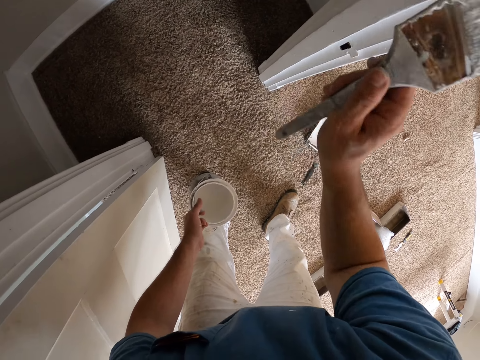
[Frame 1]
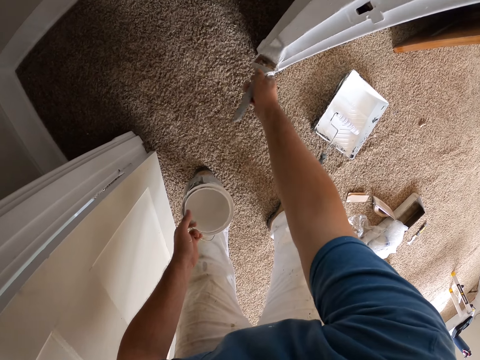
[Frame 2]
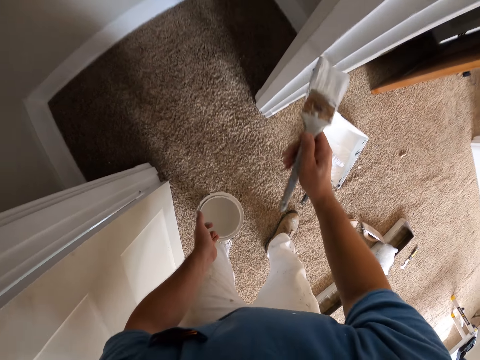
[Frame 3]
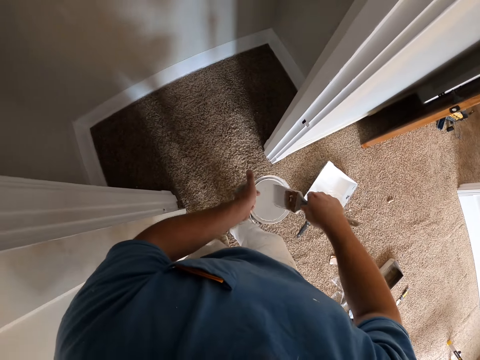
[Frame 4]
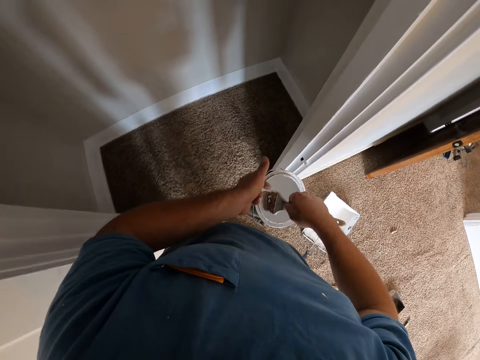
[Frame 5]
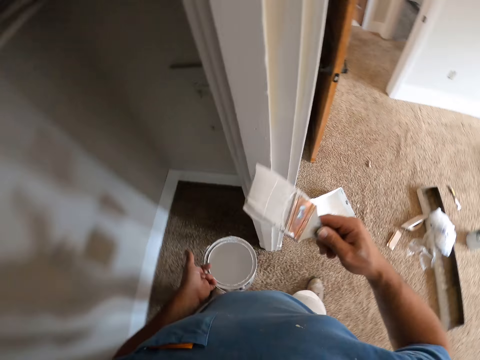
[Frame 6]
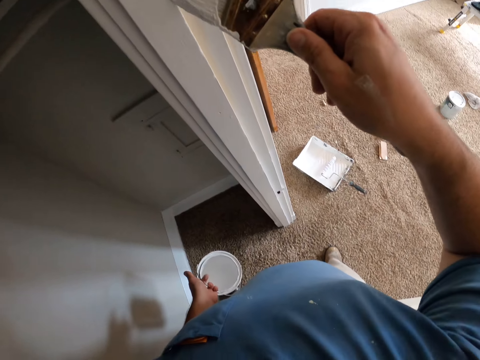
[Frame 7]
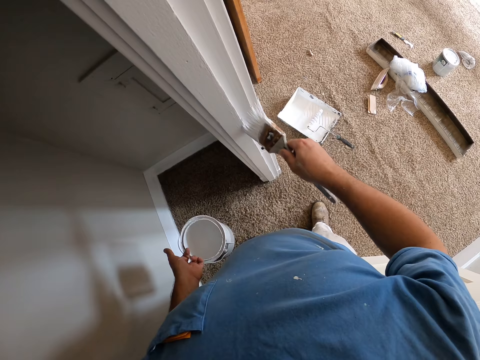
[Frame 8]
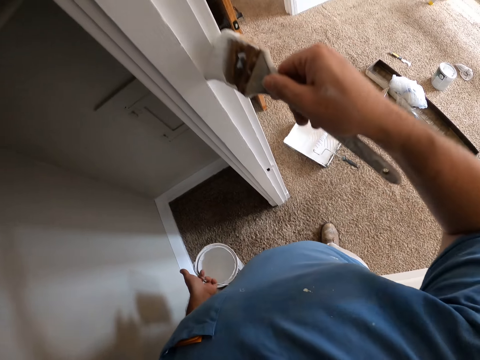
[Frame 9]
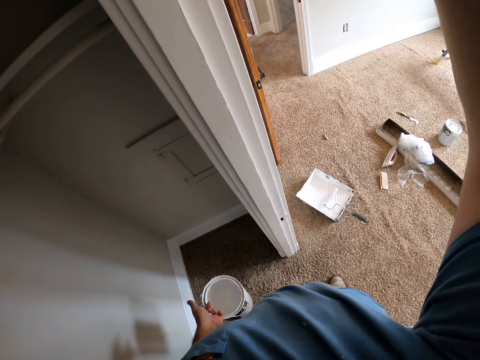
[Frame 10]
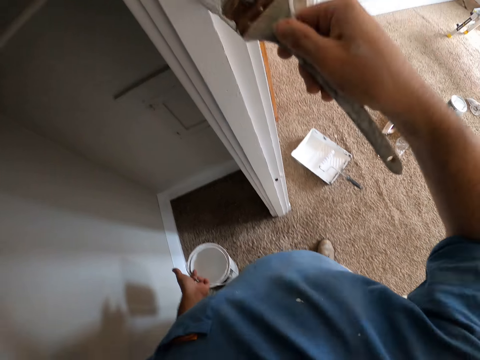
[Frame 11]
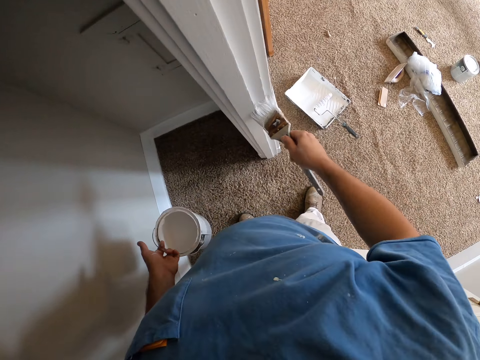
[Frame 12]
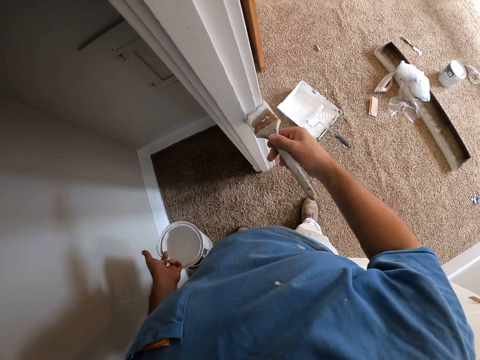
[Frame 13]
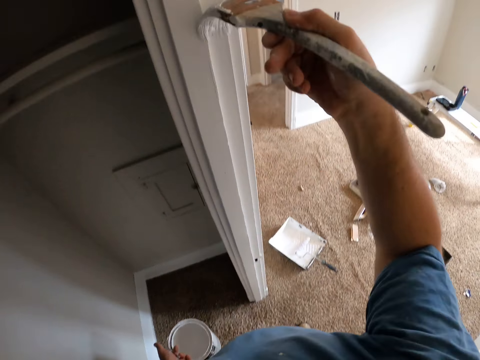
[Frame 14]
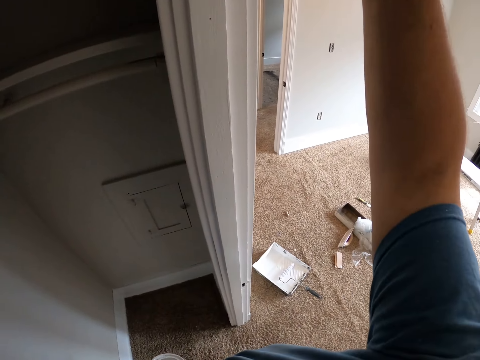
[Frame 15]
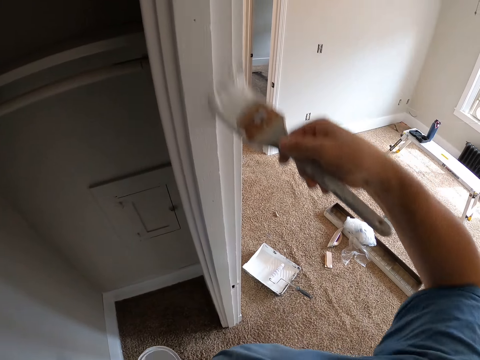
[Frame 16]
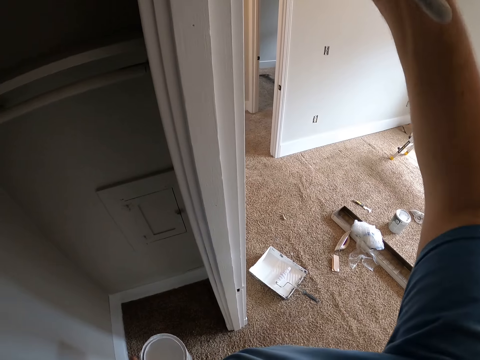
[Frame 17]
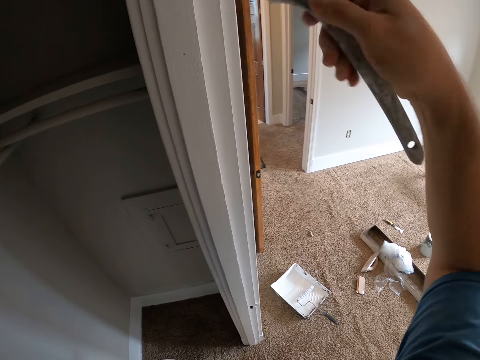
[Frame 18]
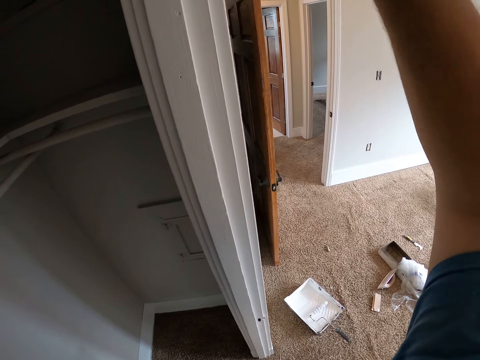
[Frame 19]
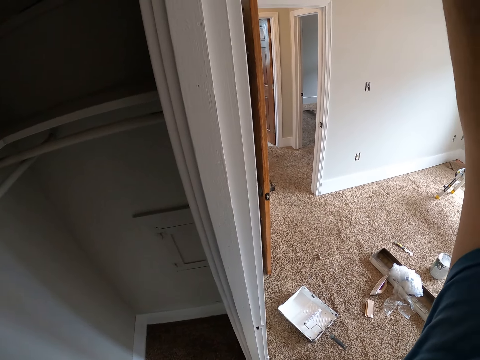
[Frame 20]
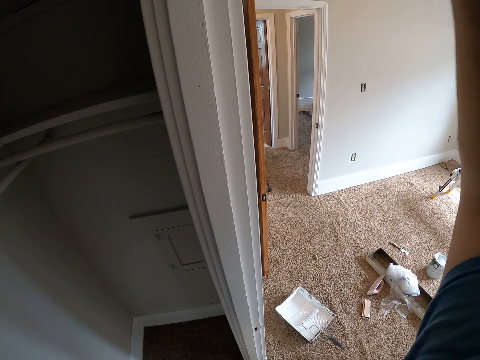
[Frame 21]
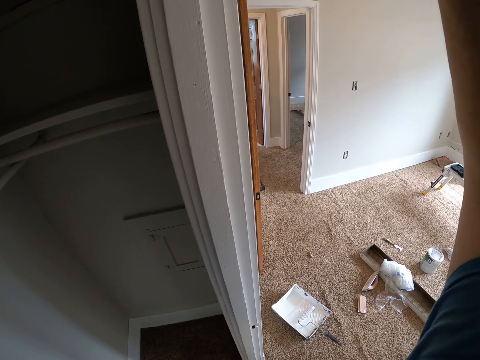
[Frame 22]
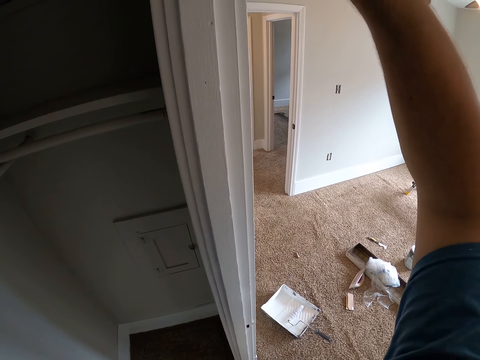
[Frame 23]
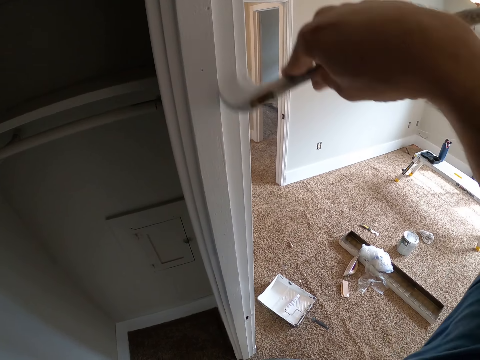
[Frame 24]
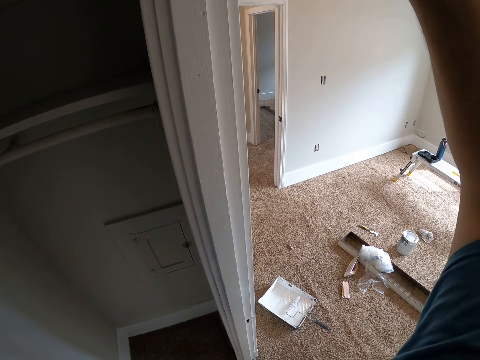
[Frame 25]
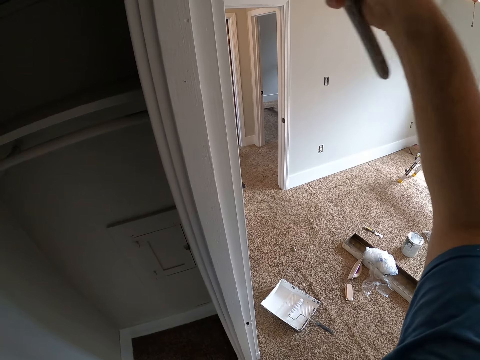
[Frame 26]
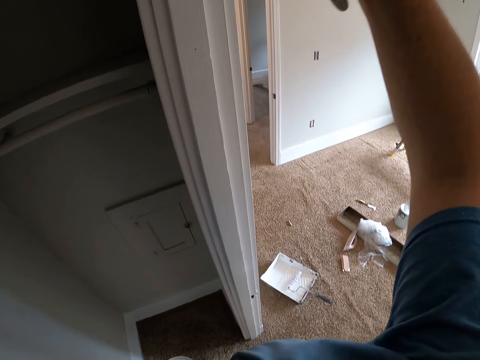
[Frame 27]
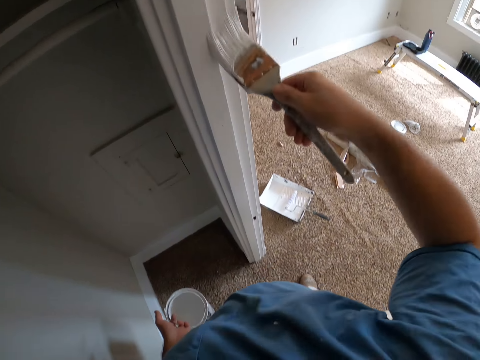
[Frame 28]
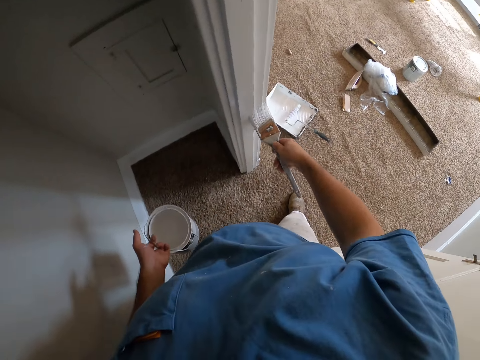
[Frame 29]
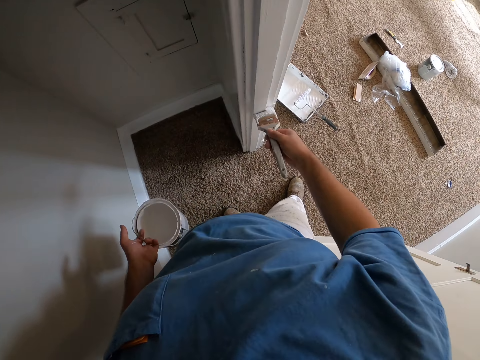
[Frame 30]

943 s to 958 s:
The camera wearer dips the paintbrush inside the paint on his left hand. He paints the doorpost with the paintbrush in his right hand.

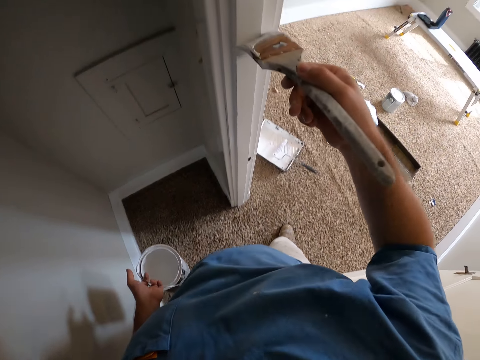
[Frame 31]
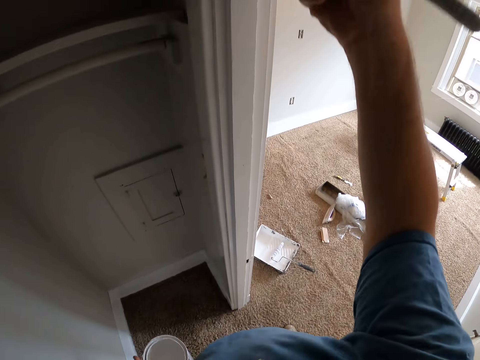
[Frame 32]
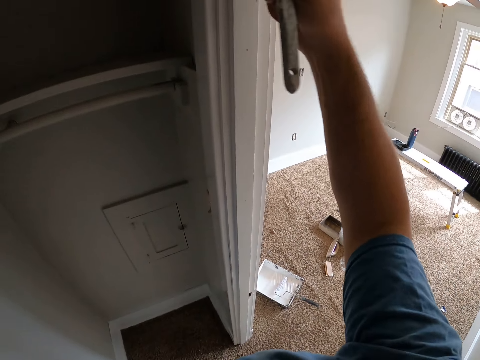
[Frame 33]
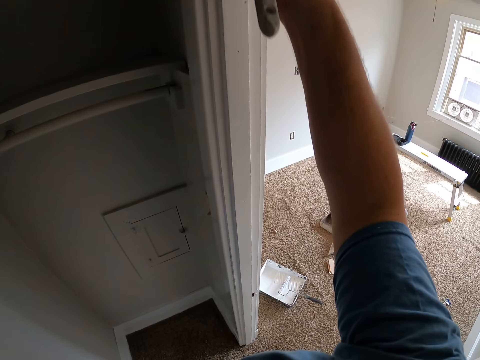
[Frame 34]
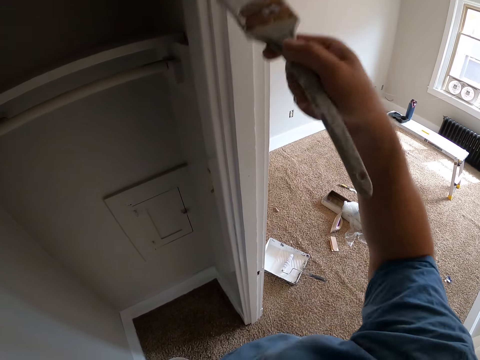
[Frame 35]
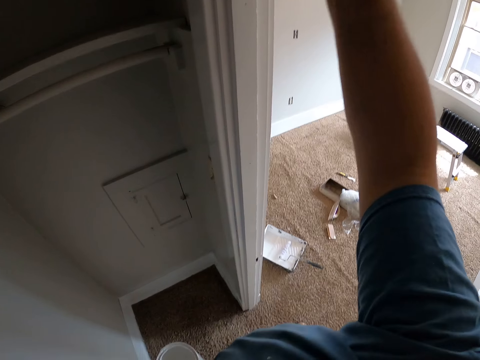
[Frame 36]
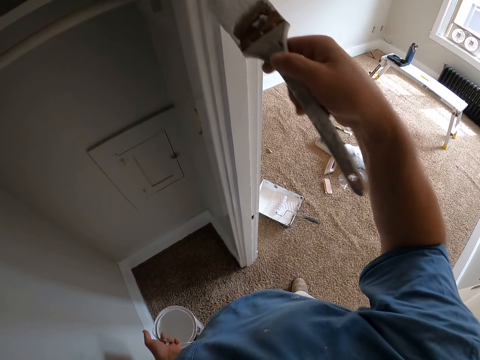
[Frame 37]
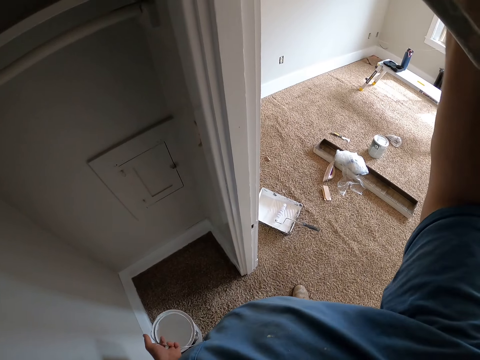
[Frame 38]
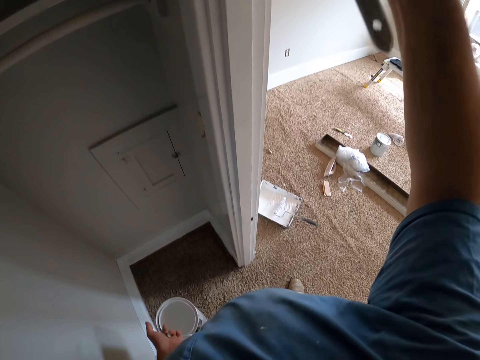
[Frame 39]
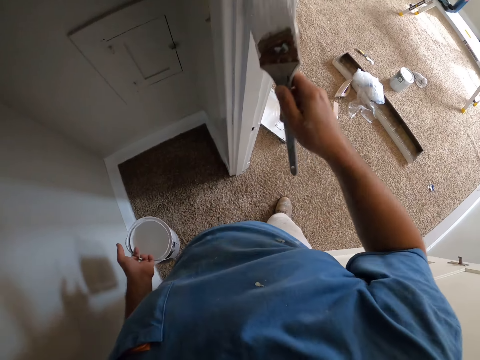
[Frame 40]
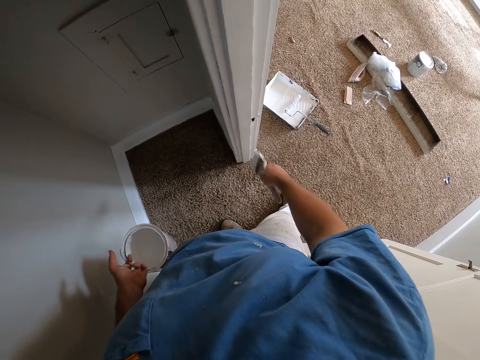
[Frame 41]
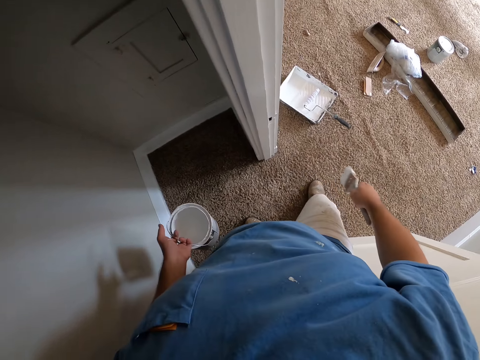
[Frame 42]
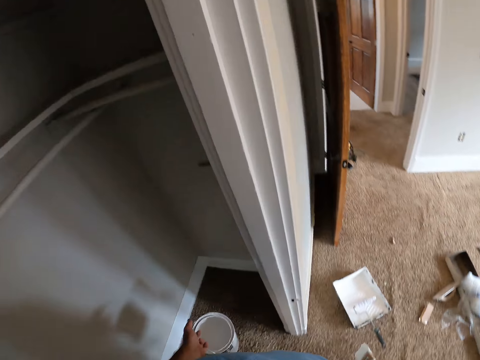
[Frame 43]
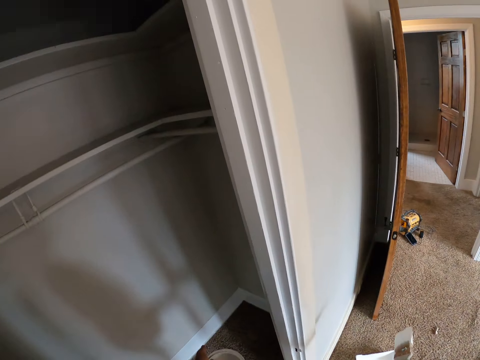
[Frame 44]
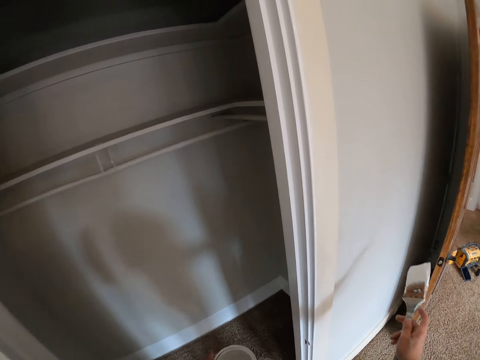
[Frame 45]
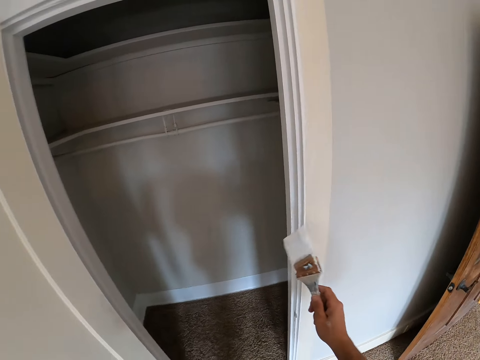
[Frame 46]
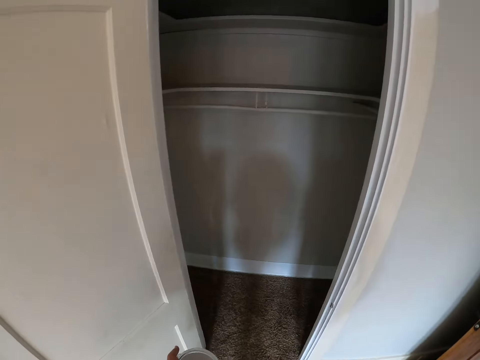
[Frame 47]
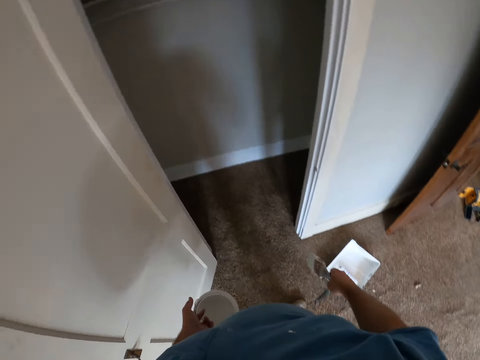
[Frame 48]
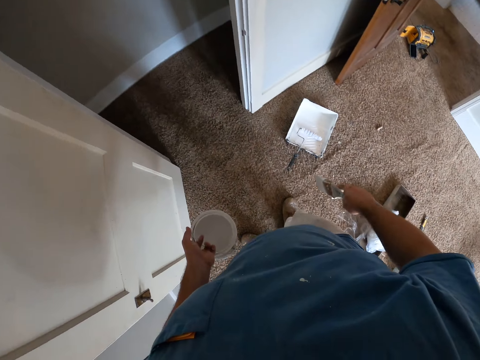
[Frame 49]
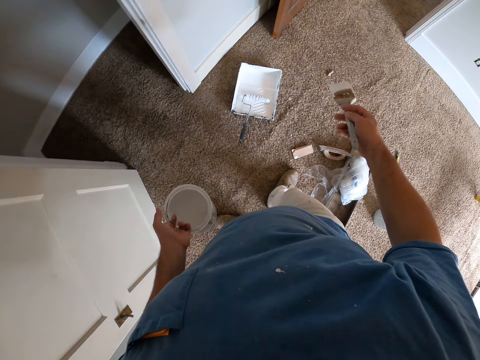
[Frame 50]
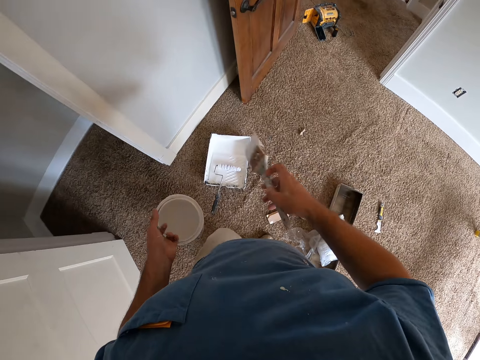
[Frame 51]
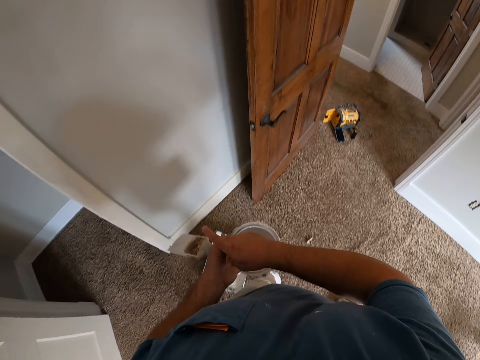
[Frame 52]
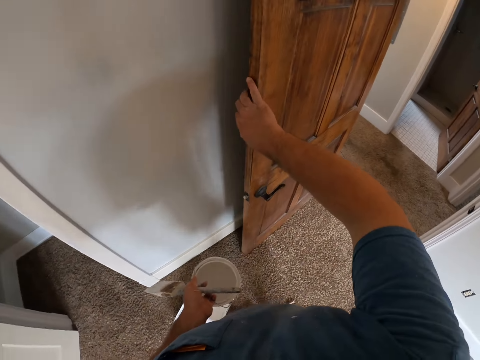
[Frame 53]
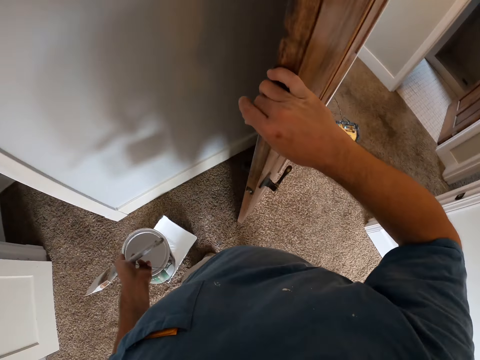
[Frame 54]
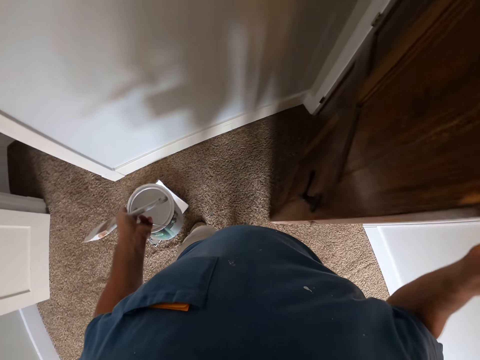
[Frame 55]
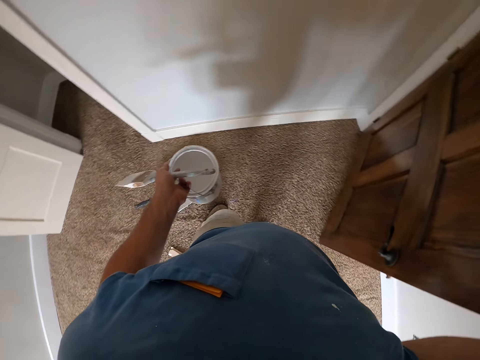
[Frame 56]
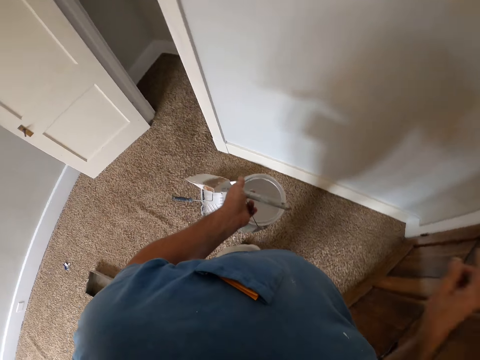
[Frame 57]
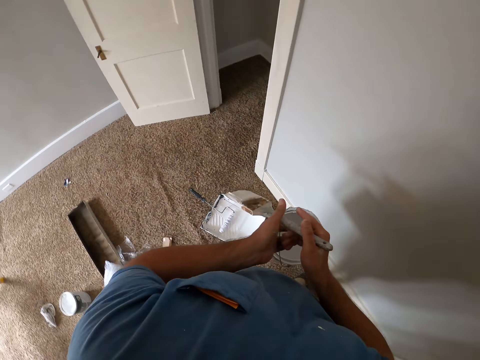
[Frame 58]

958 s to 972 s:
The camera wearer walks to the other side of the door frame. He looks at the door frame. He passes the paint brush from his right hand to his left hand. He closes the door with his right hand.
